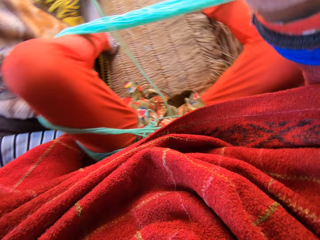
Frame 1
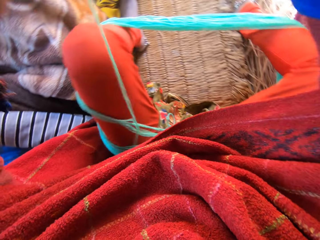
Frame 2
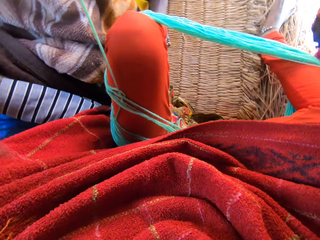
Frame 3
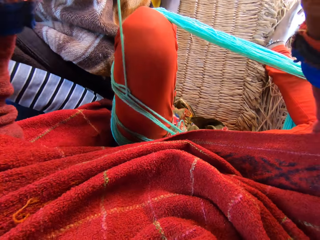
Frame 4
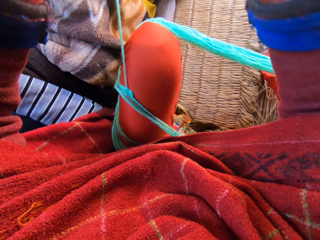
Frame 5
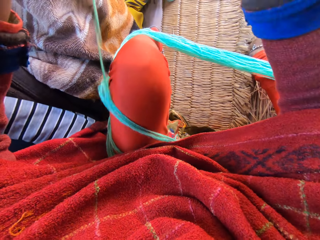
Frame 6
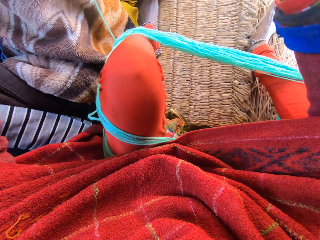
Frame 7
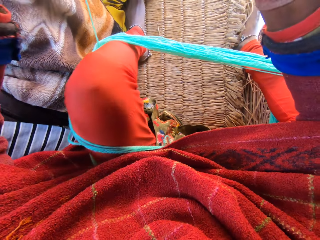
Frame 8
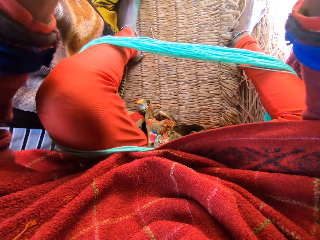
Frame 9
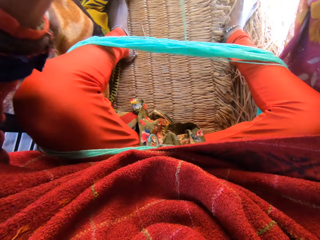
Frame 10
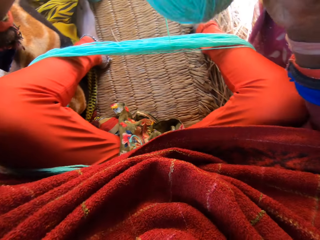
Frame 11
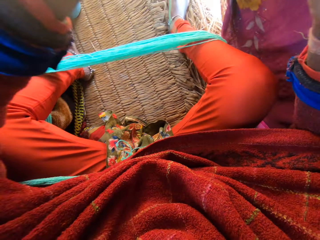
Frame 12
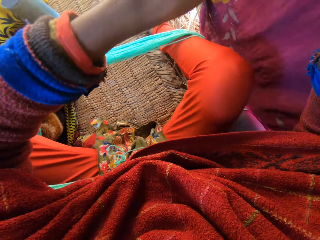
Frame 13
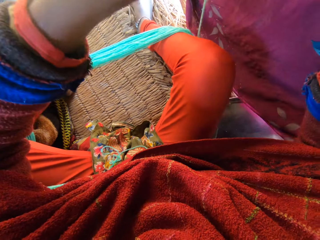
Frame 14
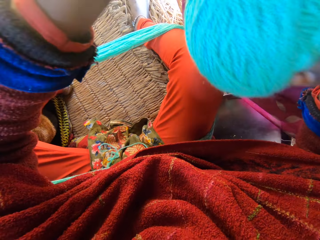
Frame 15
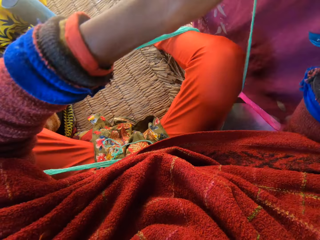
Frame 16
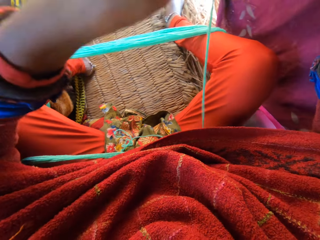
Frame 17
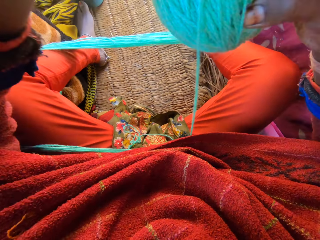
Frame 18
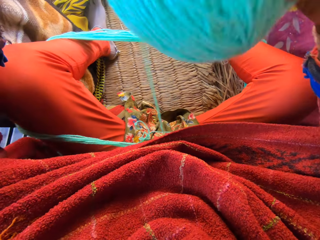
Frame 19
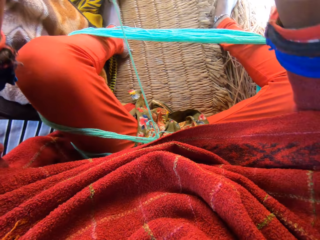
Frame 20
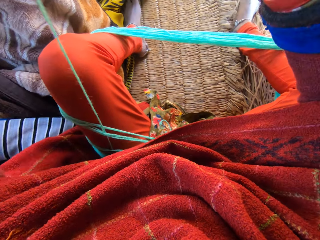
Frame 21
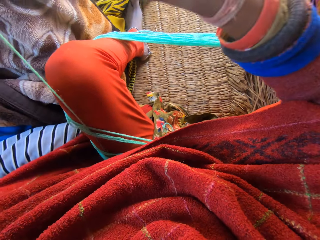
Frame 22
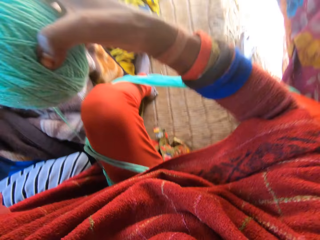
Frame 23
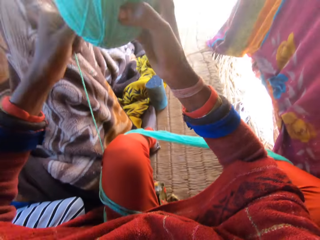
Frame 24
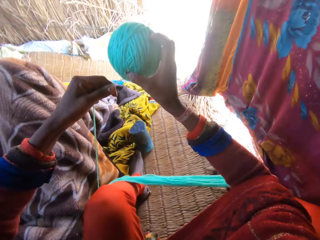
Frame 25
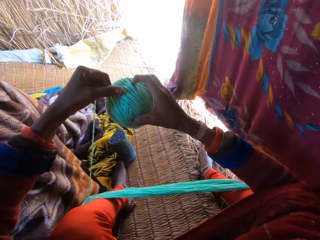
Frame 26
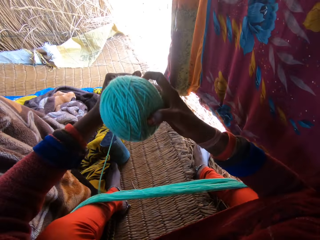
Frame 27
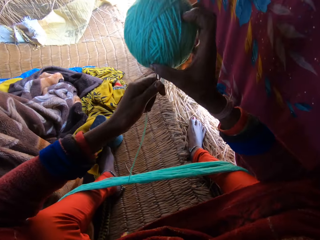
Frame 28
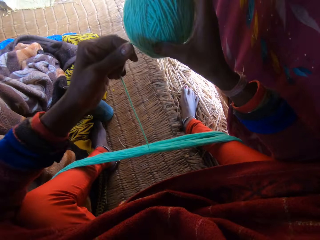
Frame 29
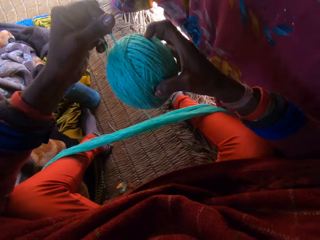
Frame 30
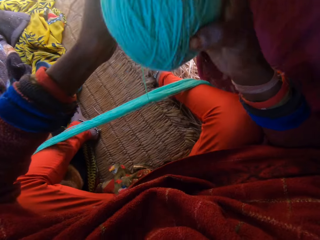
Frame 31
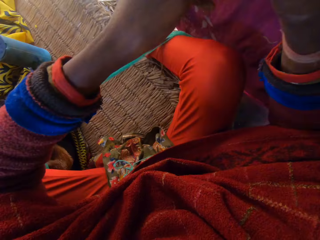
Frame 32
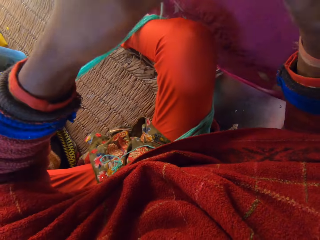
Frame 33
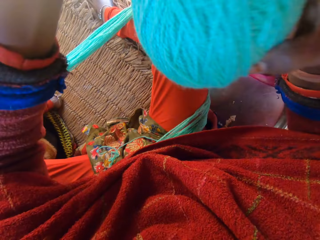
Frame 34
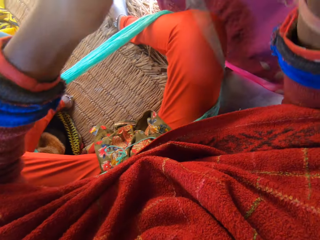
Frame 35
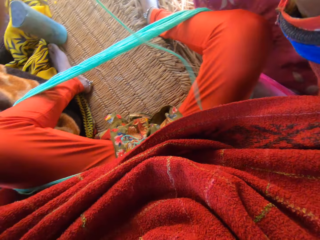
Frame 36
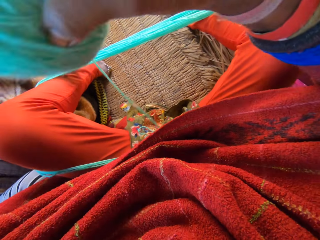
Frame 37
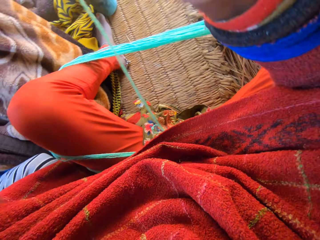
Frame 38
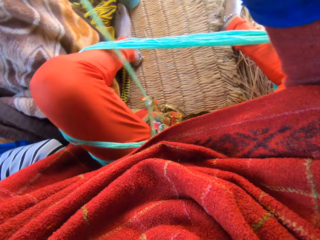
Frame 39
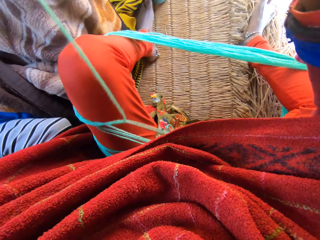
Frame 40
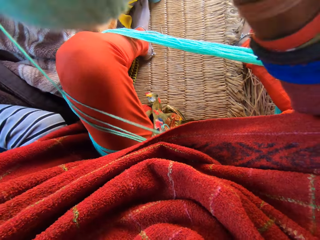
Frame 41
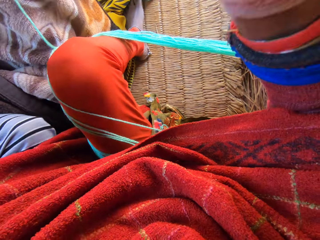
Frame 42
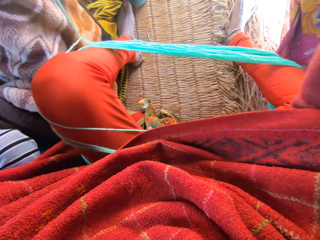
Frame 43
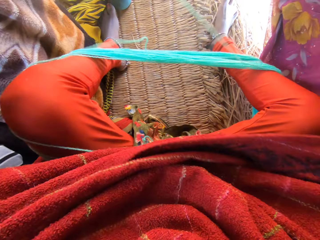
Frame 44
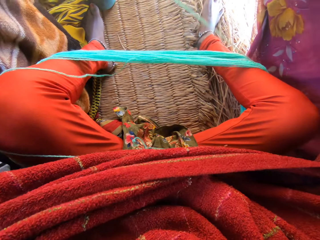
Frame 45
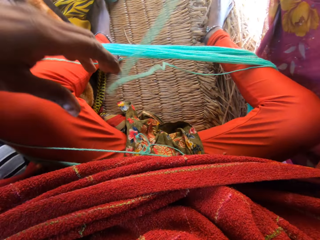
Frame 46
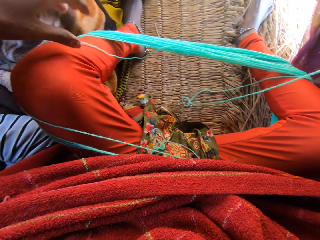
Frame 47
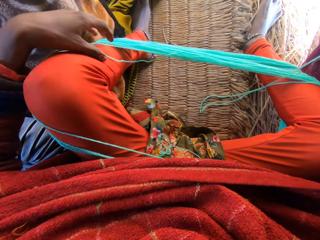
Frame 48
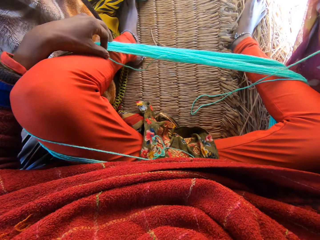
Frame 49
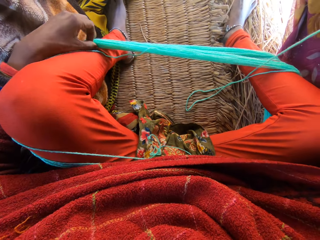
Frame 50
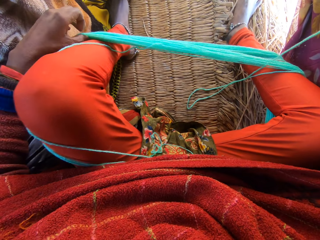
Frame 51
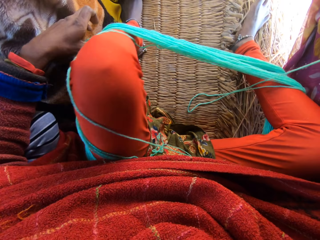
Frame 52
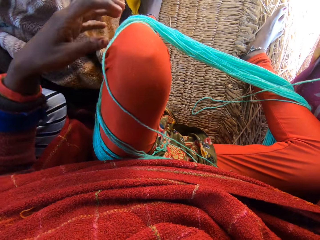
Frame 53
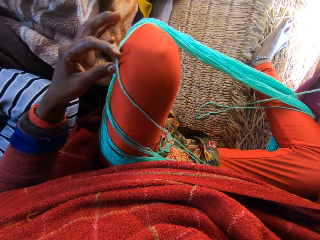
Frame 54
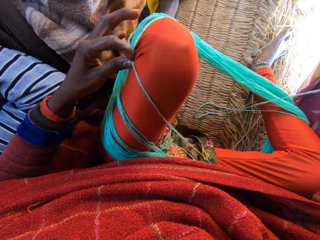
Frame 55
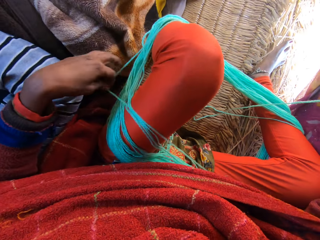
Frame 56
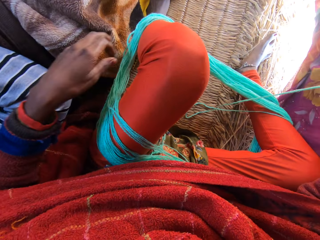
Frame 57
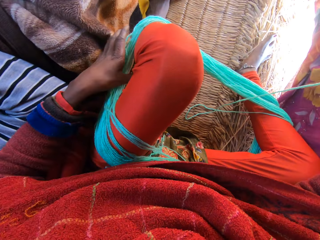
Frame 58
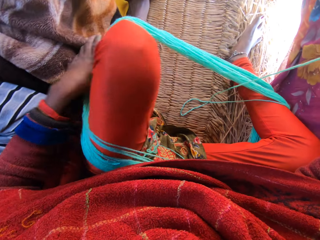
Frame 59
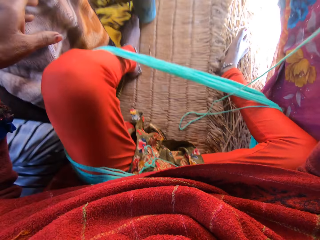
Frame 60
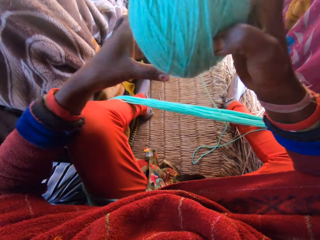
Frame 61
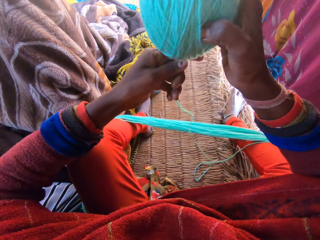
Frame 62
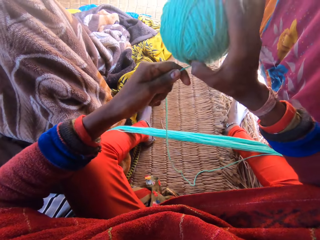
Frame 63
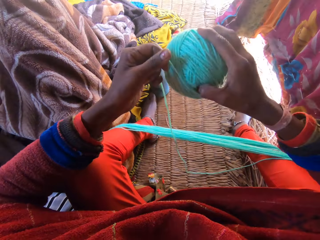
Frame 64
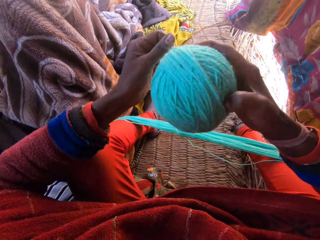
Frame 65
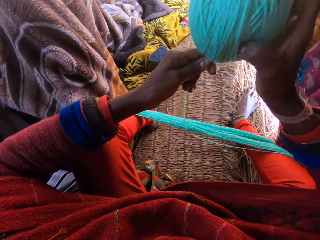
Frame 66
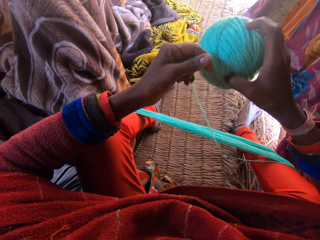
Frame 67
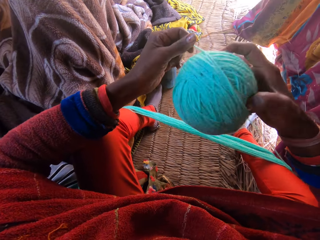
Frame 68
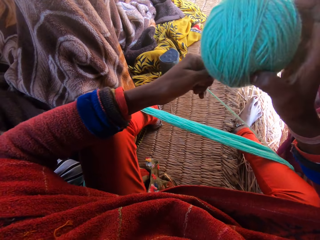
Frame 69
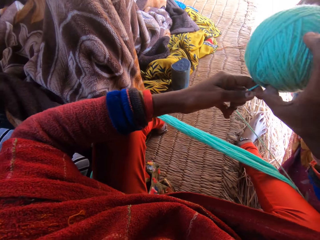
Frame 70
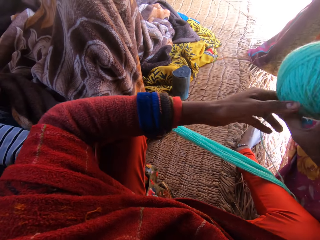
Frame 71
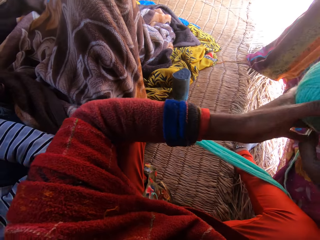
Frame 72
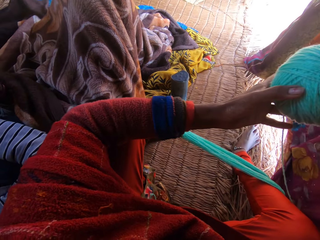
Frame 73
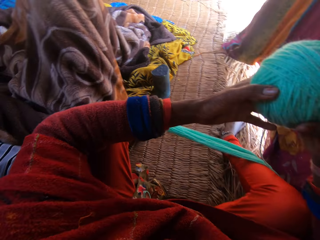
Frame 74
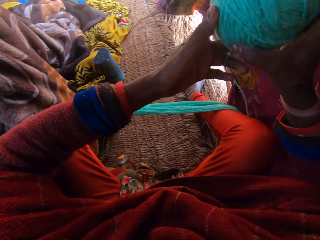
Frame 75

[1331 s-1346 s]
The camera wearer pulls the thread on the thigh. They roll the thread.

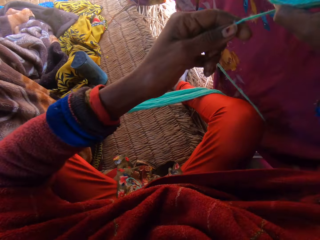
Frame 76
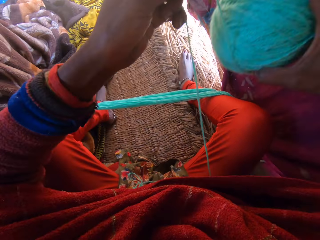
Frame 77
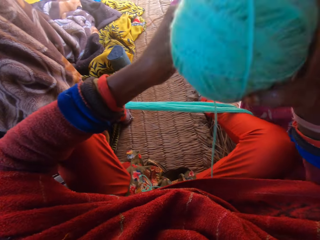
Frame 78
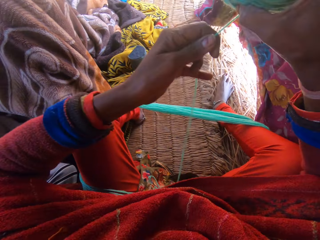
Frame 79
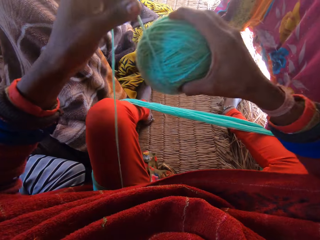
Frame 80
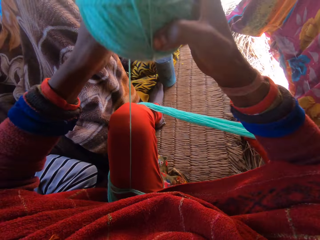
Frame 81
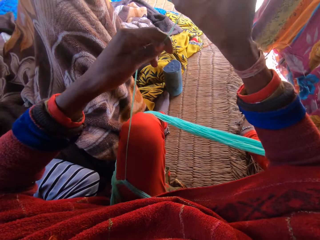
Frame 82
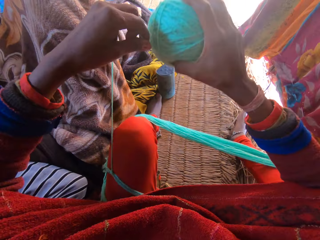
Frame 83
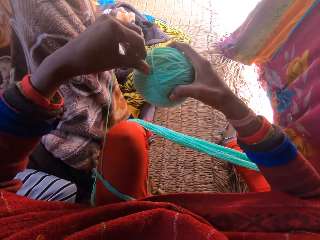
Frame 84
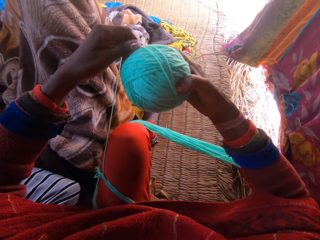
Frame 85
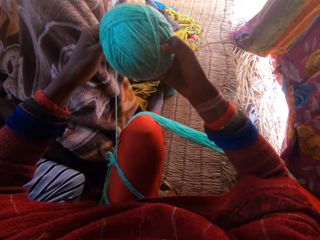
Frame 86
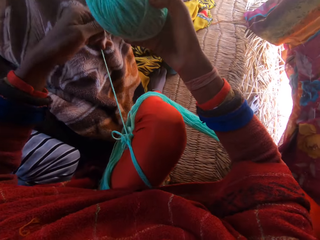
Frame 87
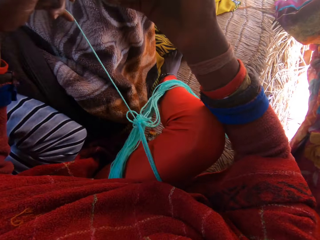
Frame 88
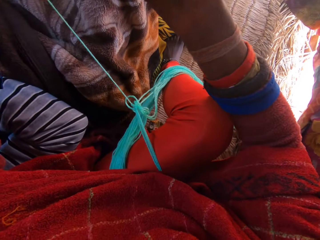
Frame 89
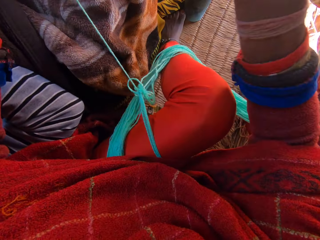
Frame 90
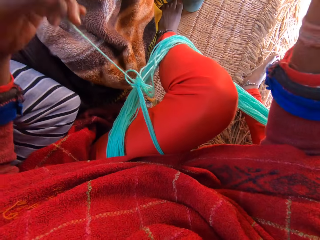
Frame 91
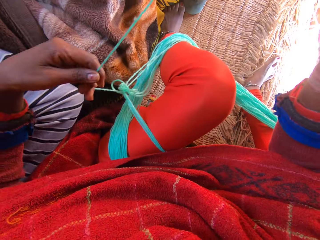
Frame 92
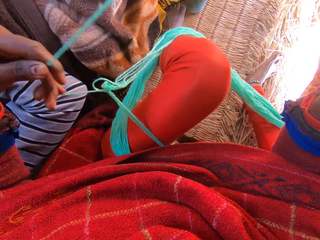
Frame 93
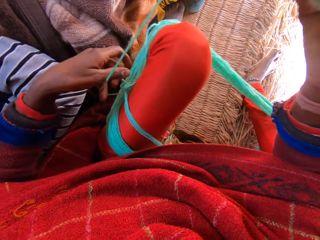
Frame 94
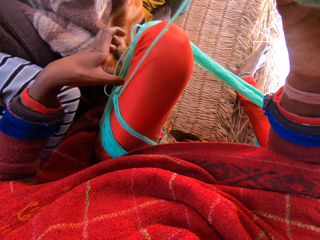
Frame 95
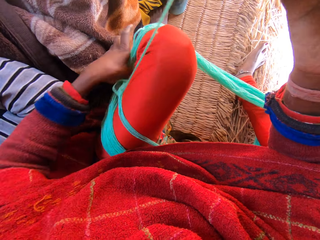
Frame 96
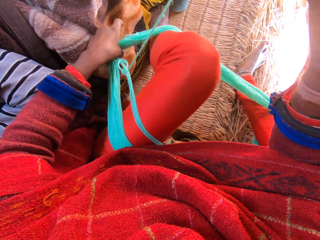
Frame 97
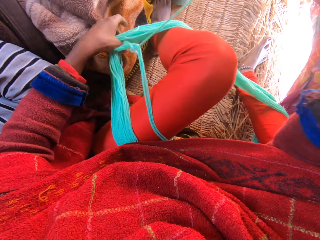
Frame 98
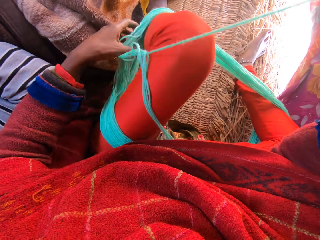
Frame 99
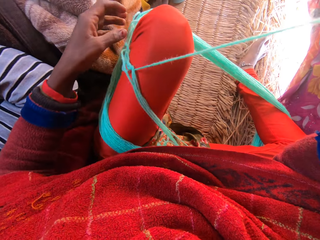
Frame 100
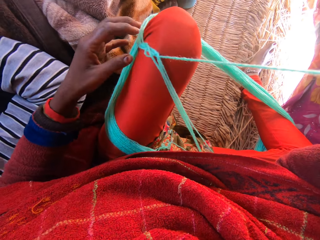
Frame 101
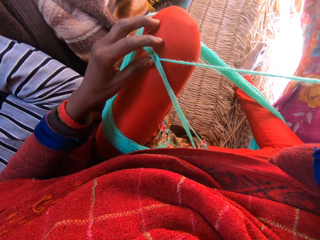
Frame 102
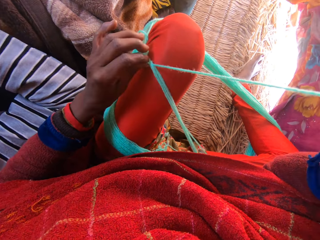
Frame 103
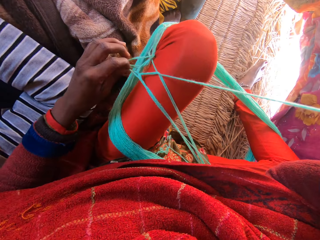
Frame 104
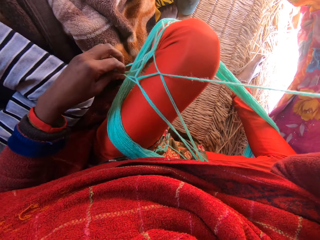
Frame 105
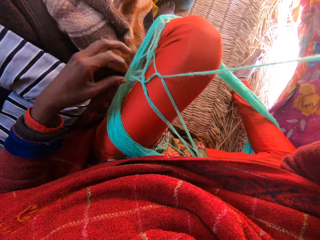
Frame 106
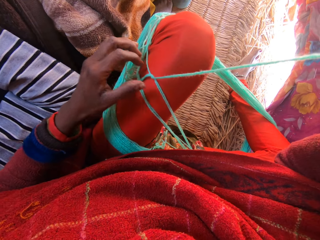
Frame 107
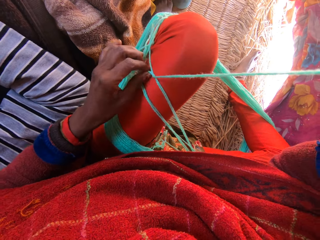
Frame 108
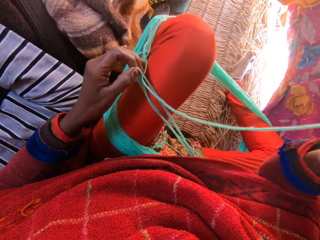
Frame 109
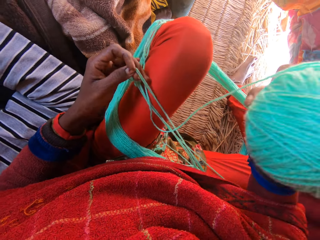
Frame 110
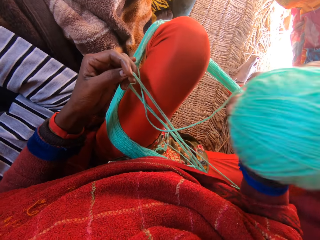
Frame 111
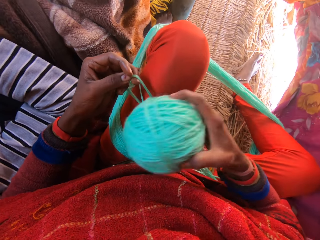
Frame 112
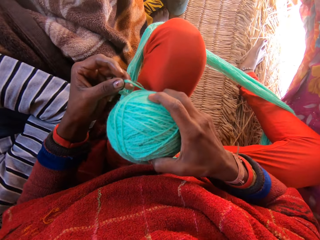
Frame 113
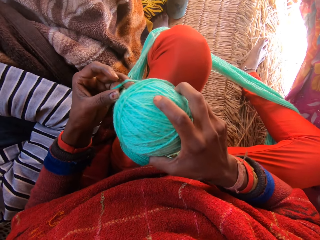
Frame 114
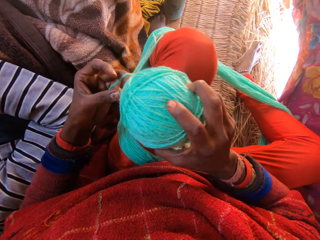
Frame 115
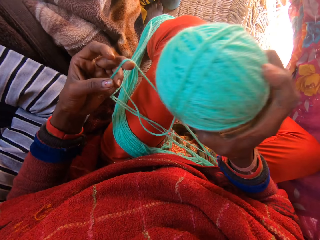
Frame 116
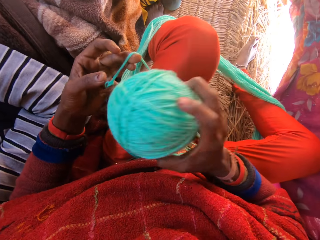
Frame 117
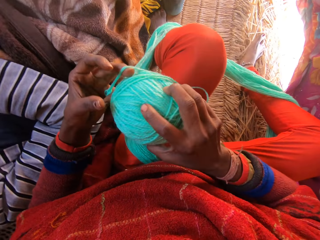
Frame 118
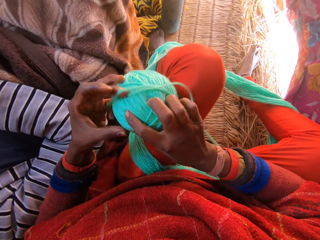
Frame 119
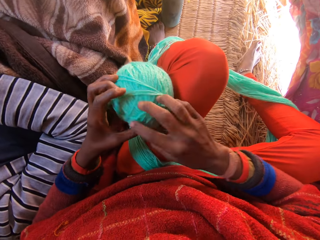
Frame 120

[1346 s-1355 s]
The camera wearer adjusts the thread. He untangles the wool with his hands.
